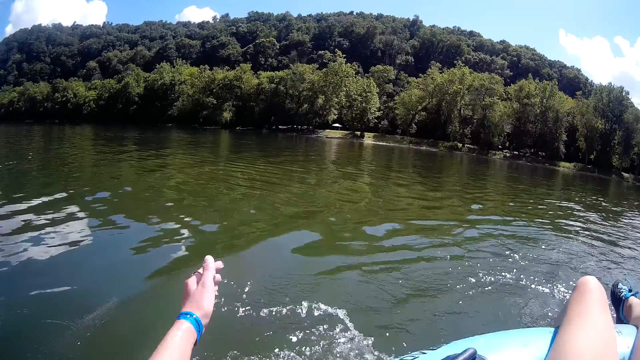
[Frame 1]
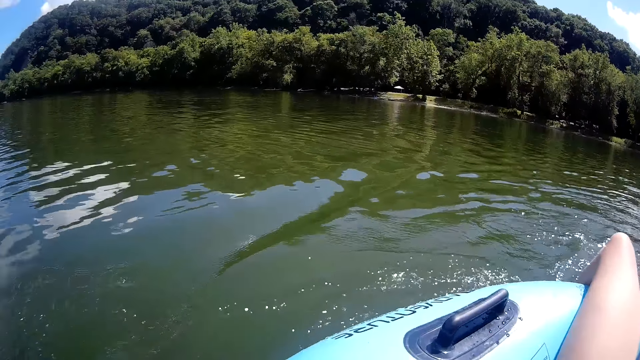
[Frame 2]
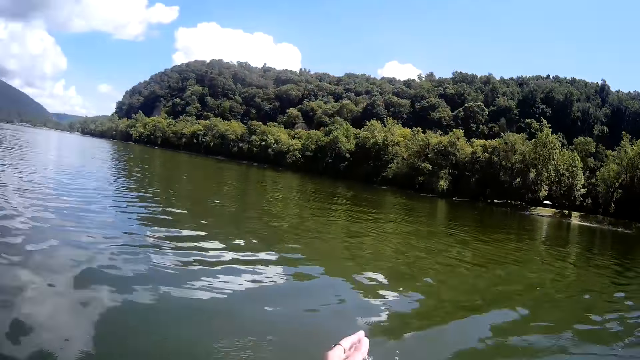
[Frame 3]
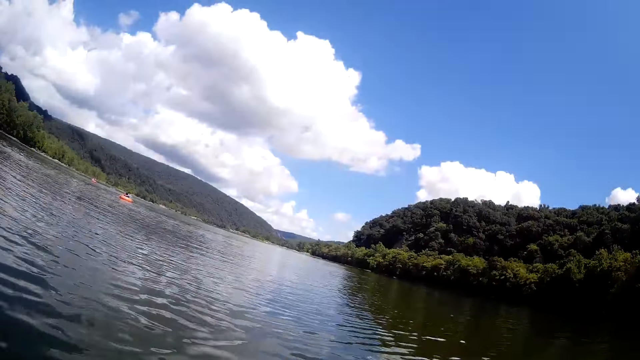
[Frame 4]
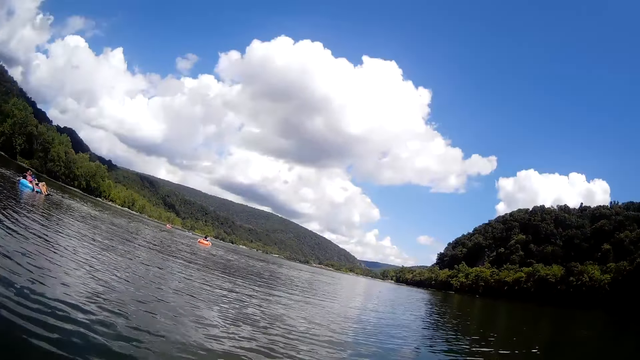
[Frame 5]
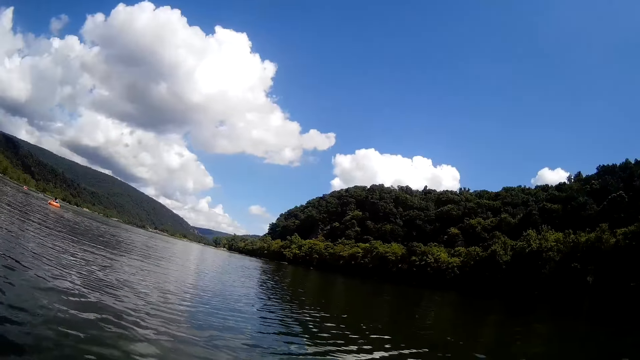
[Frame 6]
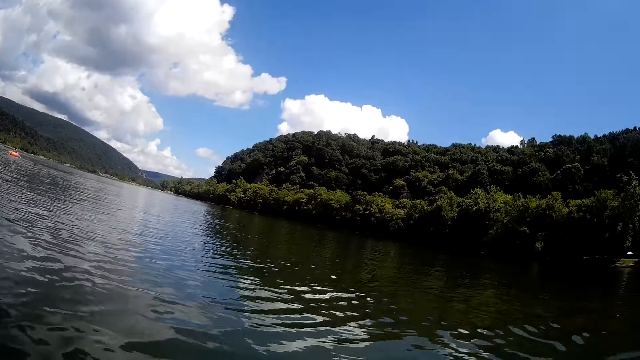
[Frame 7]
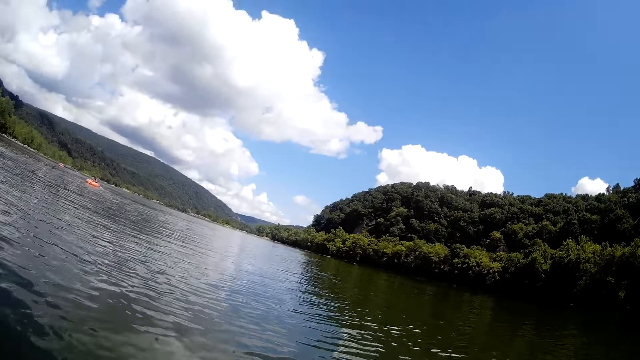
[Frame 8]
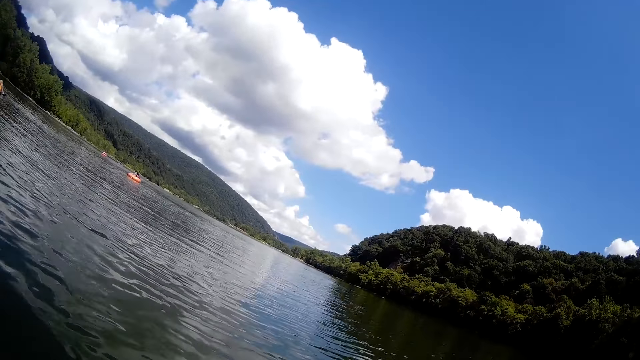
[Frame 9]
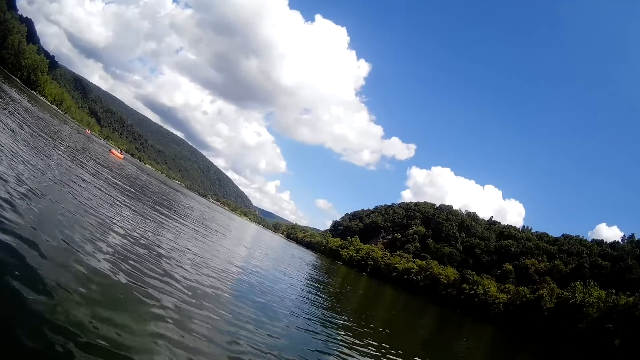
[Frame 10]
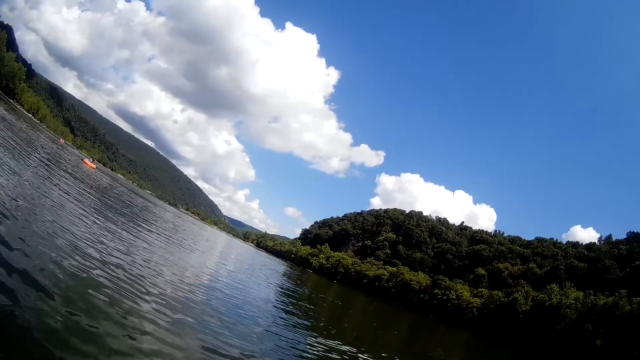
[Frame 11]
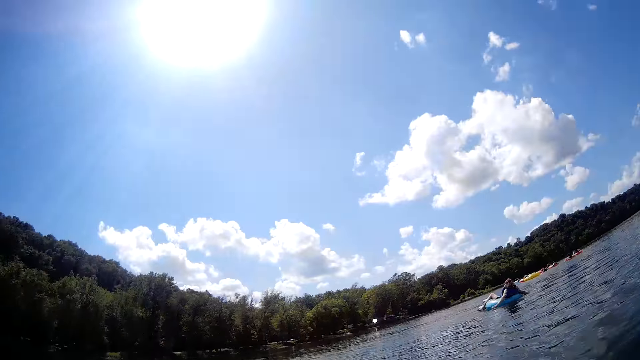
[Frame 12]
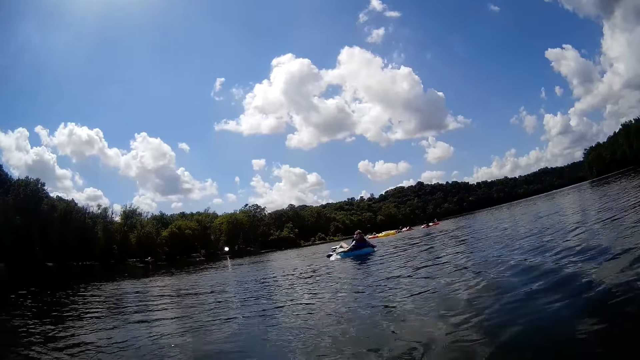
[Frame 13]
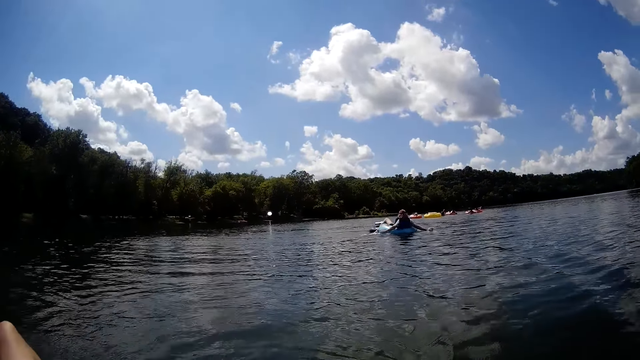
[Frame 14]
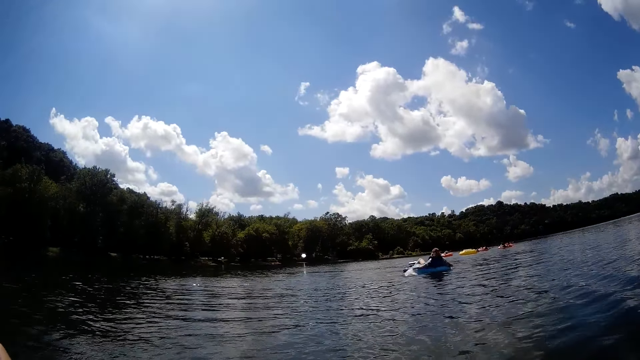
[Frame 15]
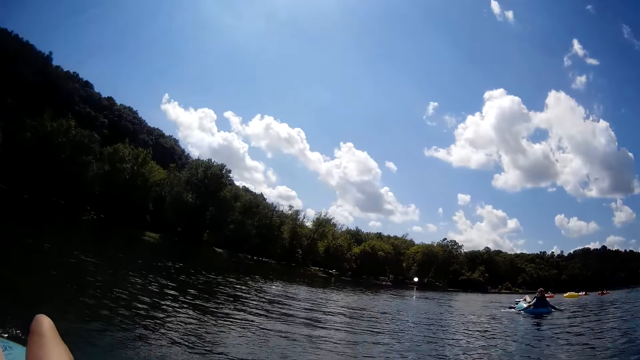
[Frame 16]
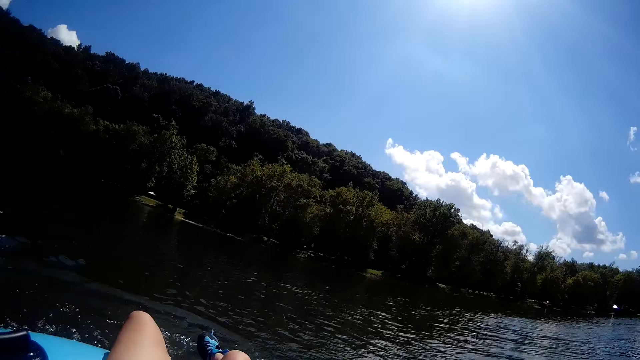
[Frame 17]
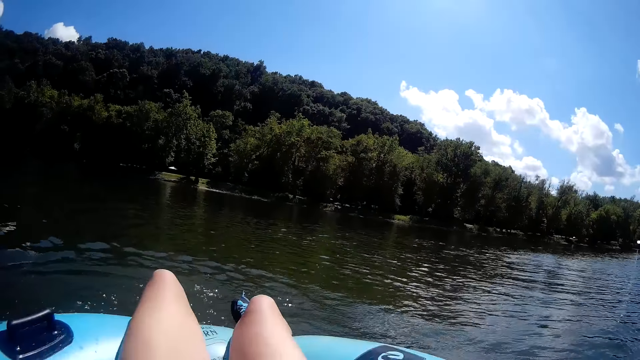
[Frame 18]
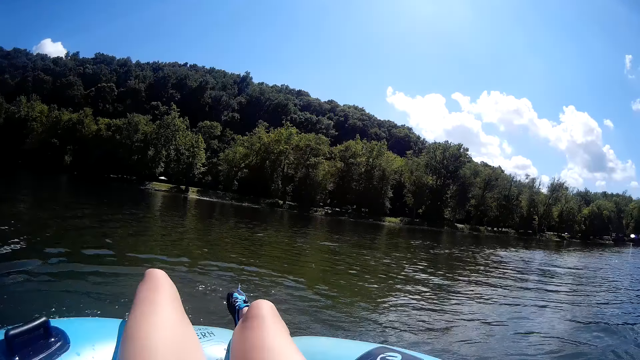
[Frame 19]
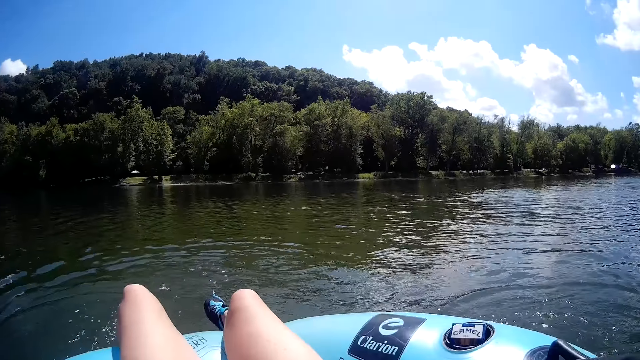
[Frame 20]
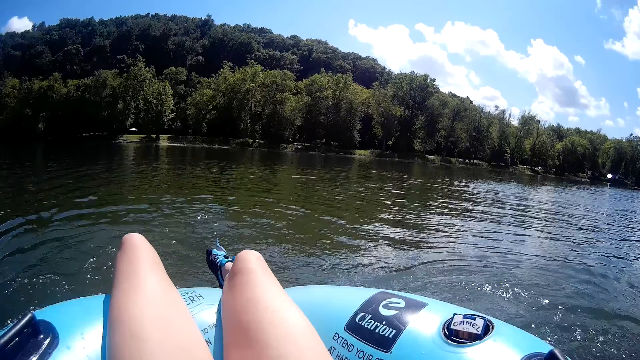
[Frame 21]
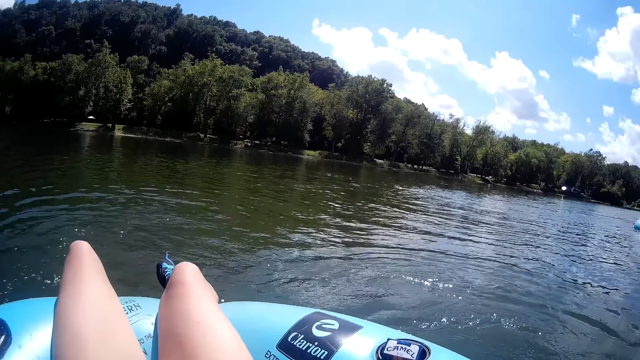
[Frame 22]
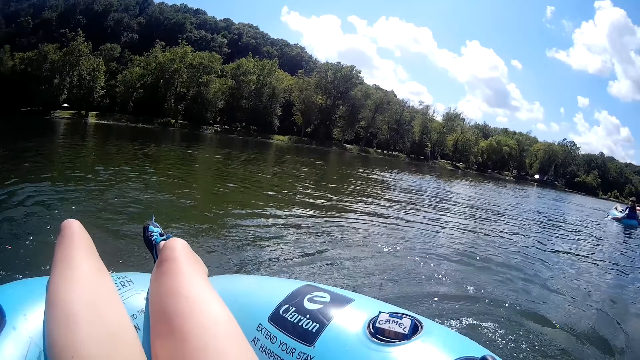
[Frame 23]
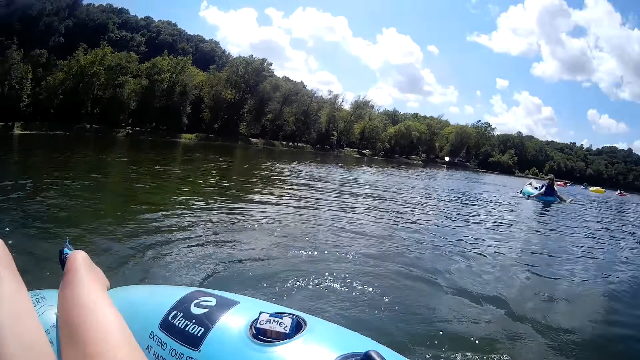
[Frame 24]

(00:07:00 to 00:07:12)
The camera wearer paddles the water with her left hand. She looks around. She moves her hands in the water. The man paddles the water with both hands.

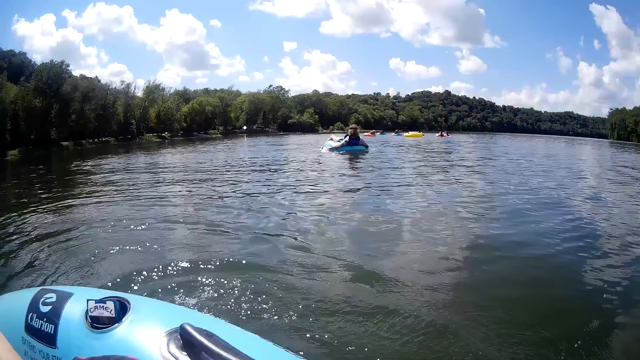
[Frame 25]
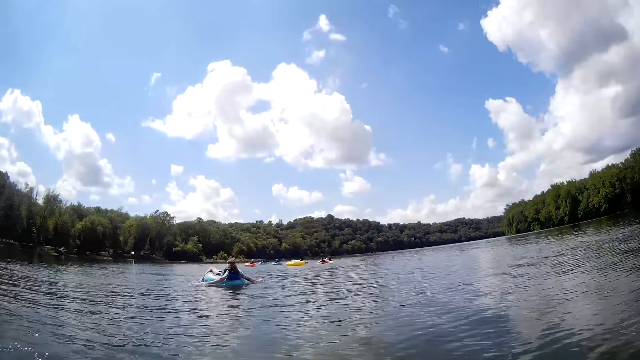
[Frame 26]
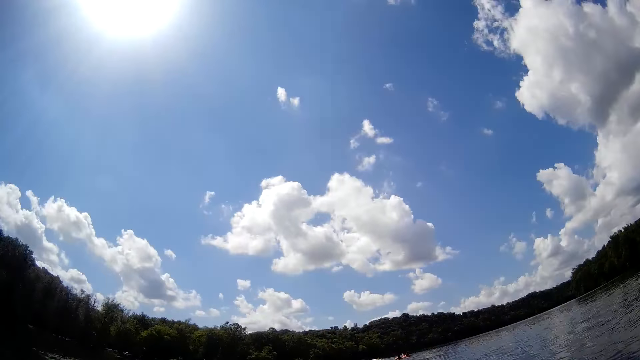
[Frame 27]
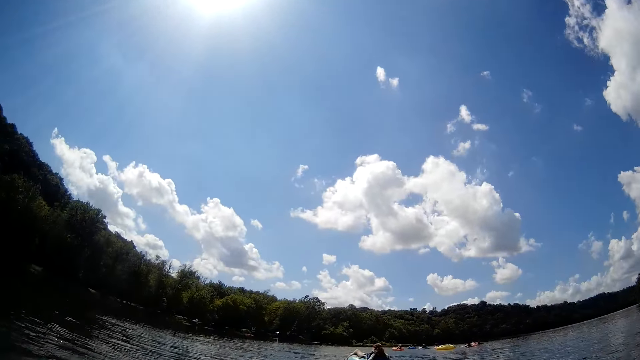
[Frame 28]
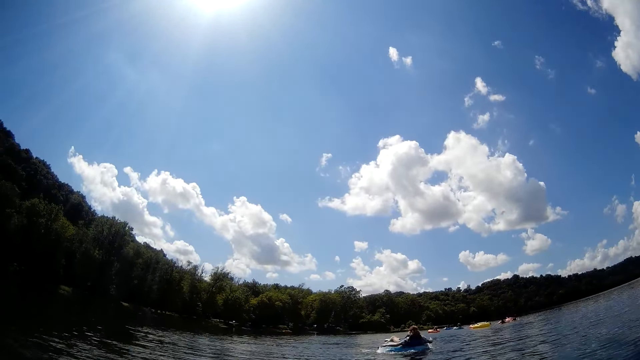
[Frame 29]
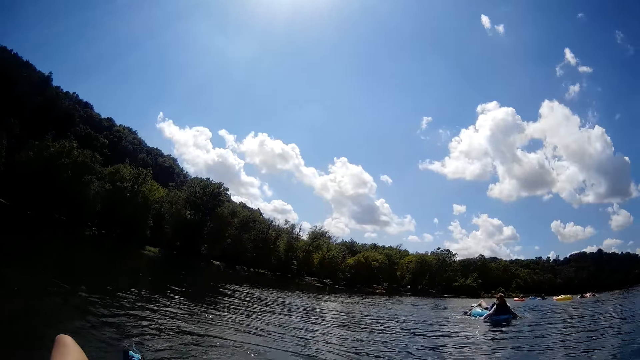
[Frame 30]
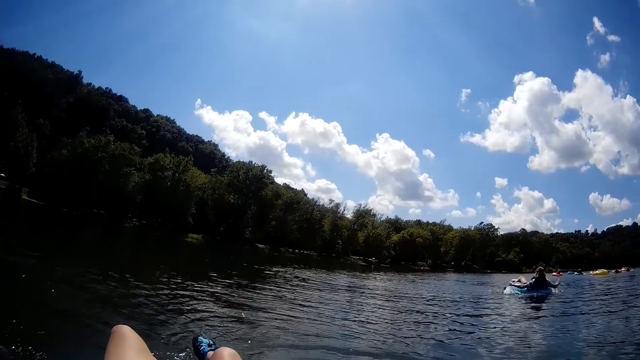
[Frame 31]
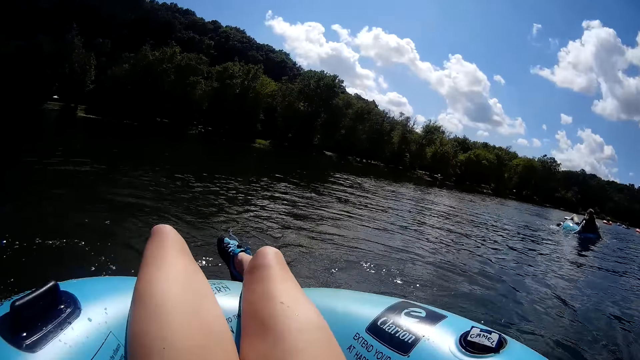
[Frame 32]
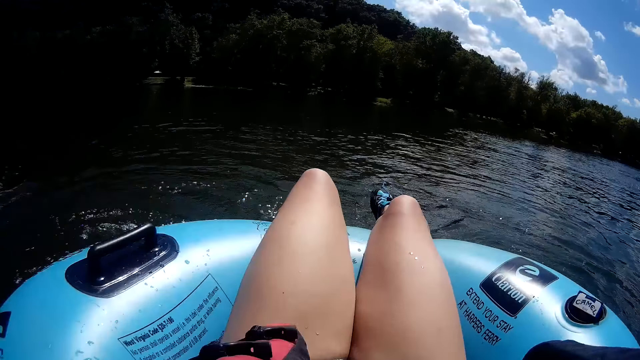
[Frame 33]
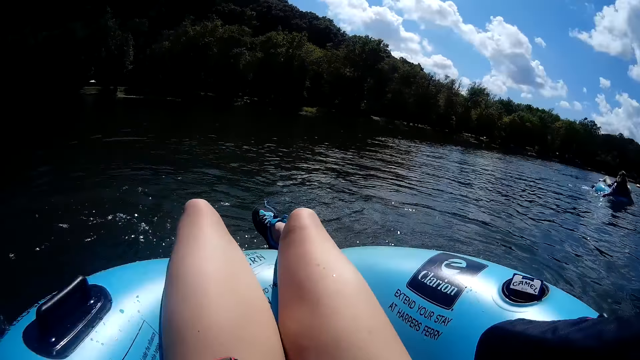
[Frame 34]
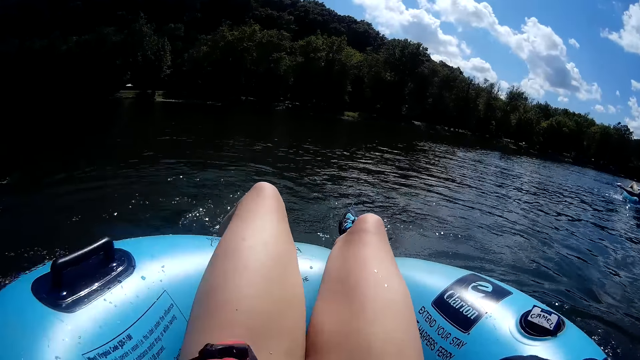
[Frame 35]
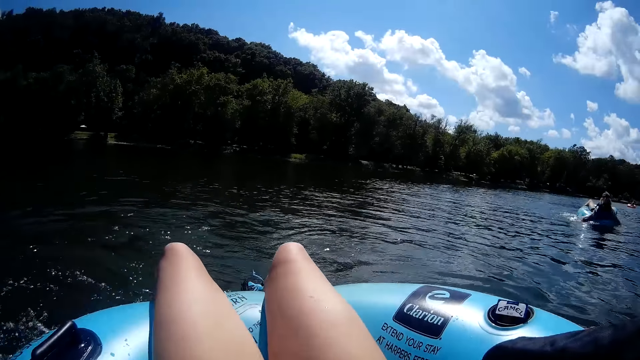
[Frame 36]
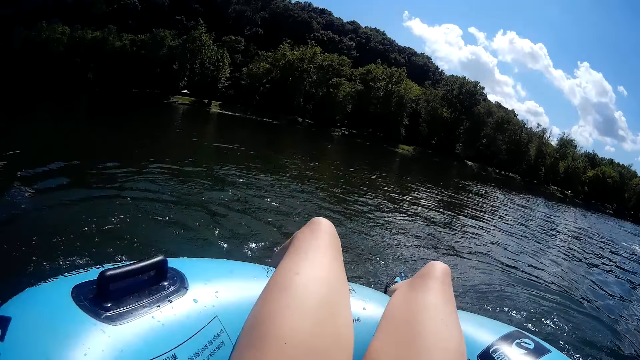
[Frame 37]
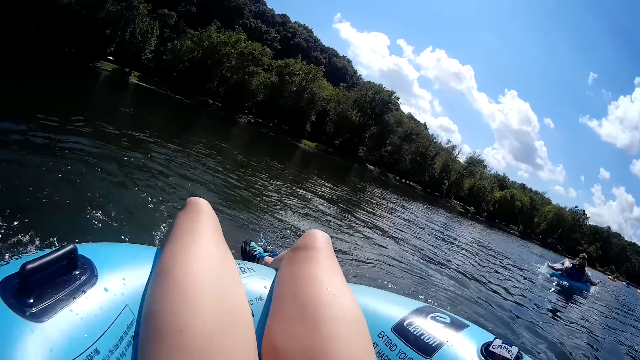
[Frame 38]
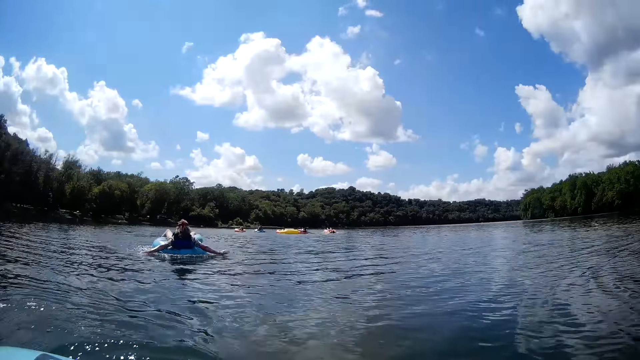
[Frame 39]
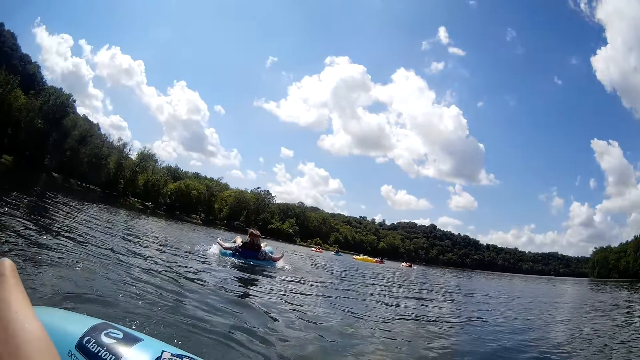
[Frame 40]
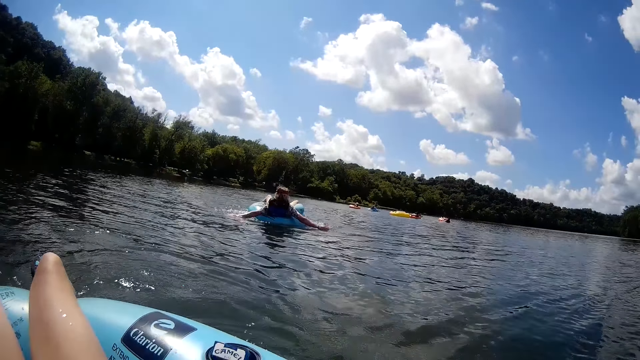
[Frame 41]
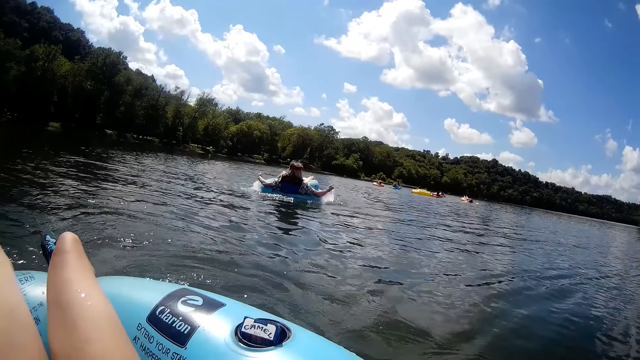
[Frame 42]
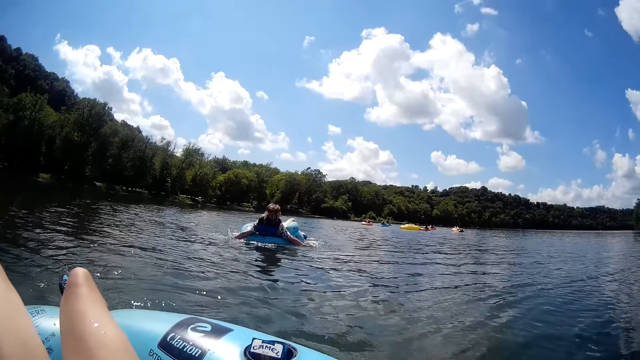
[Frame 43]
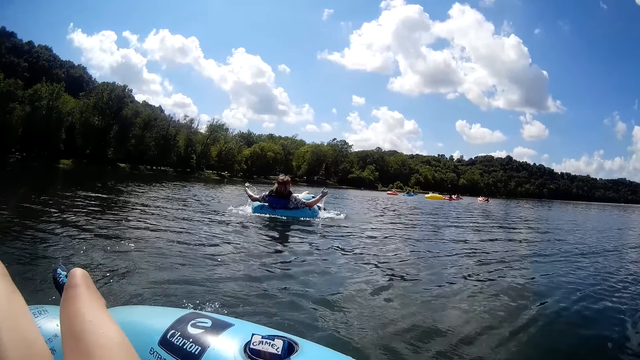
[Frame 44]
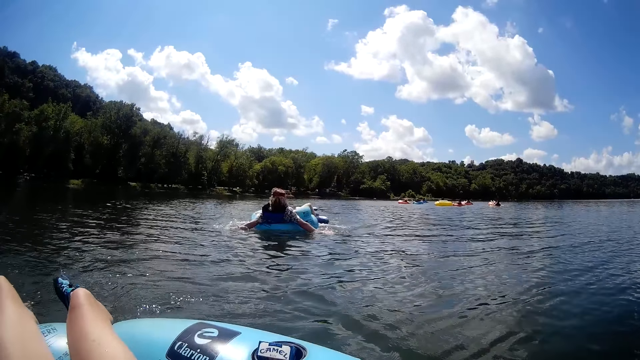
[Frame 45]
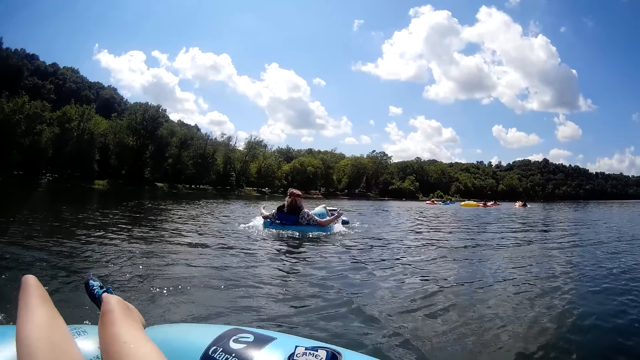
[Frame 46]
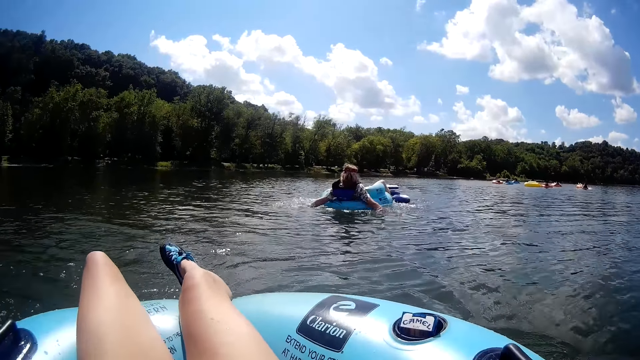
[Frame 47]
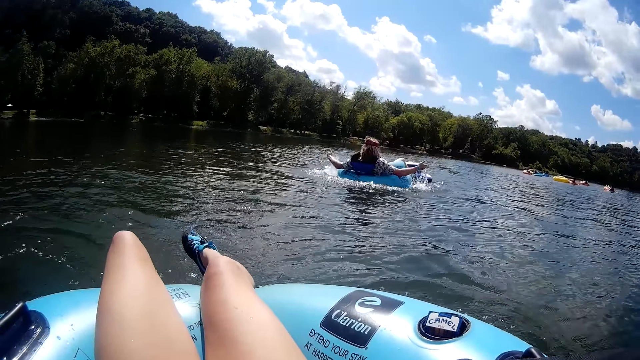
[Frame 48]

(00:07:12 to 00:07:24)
The camera wearer stares at a person. The person moves her hands in the water.
